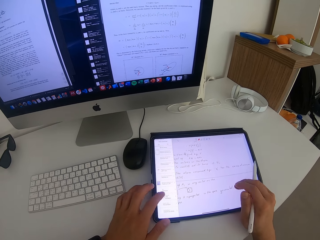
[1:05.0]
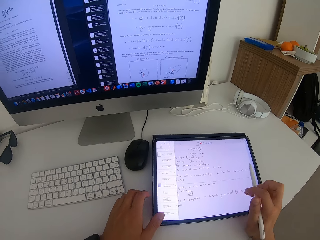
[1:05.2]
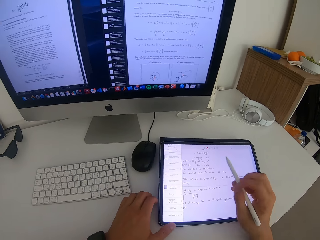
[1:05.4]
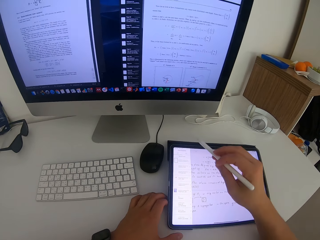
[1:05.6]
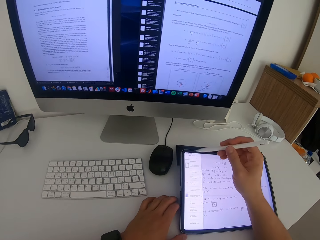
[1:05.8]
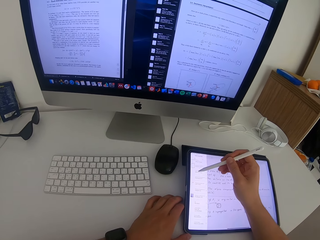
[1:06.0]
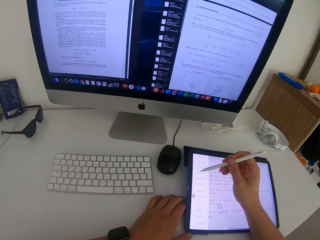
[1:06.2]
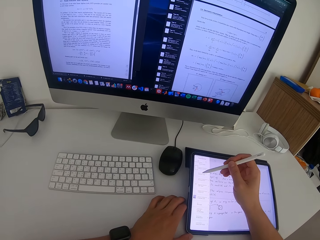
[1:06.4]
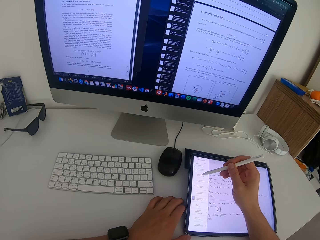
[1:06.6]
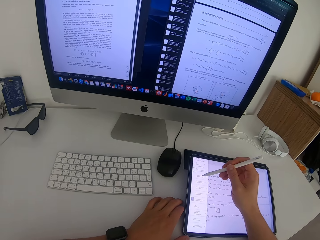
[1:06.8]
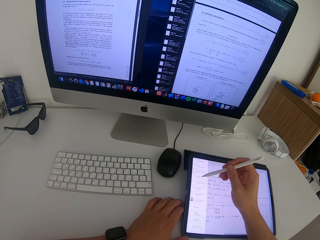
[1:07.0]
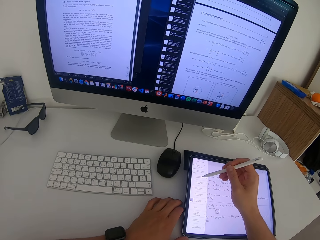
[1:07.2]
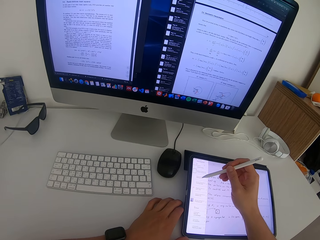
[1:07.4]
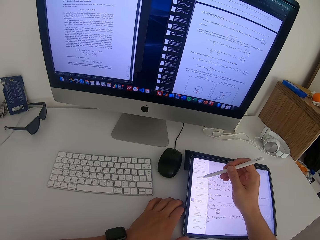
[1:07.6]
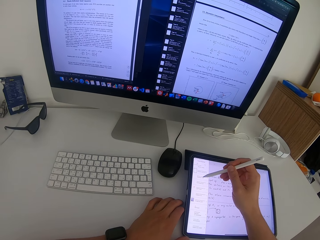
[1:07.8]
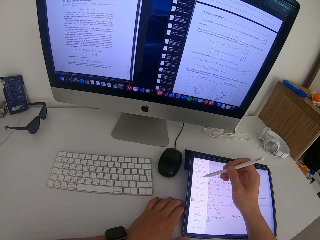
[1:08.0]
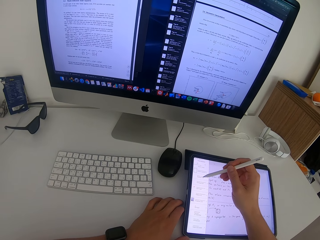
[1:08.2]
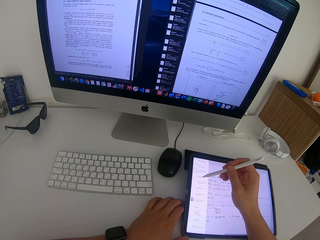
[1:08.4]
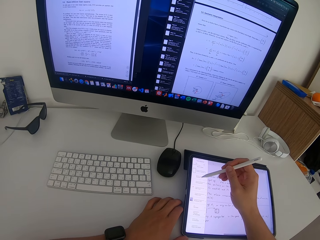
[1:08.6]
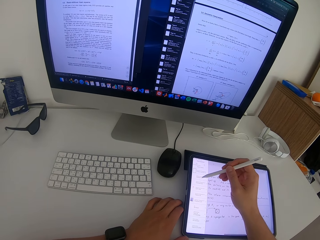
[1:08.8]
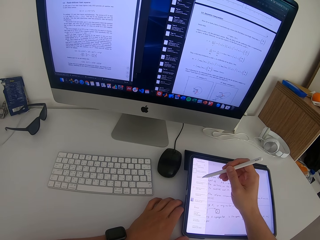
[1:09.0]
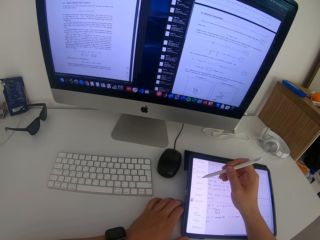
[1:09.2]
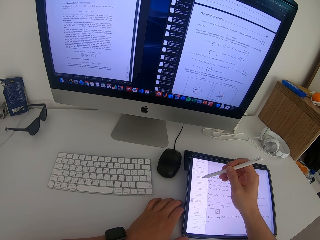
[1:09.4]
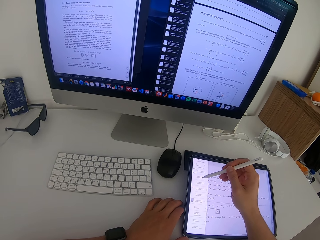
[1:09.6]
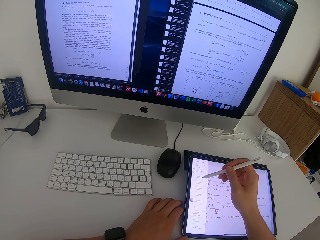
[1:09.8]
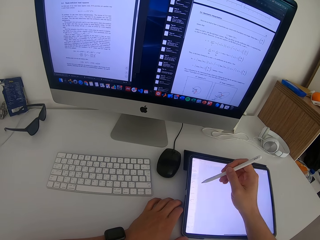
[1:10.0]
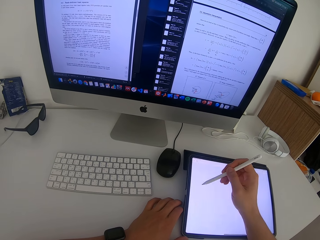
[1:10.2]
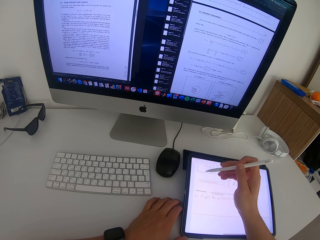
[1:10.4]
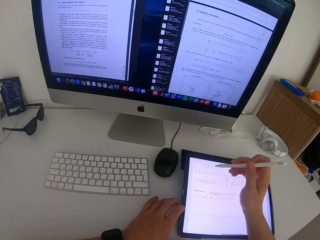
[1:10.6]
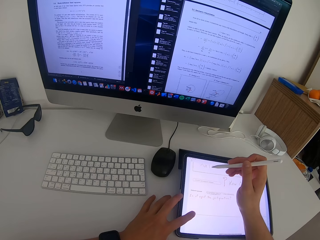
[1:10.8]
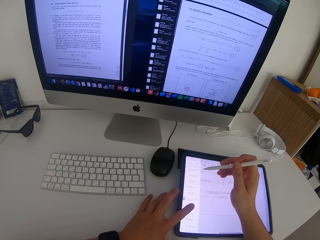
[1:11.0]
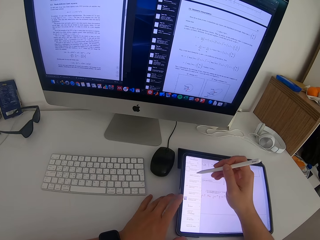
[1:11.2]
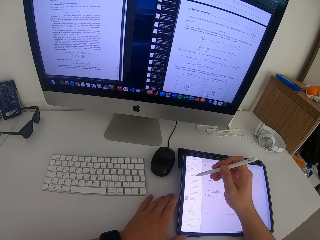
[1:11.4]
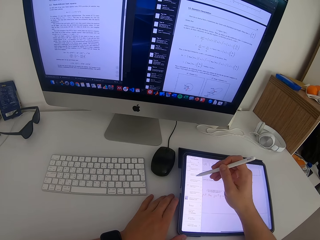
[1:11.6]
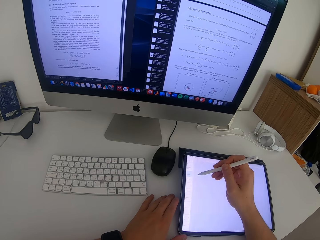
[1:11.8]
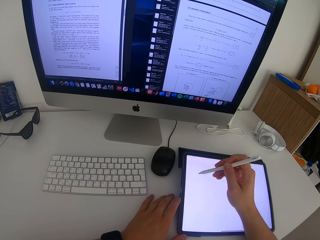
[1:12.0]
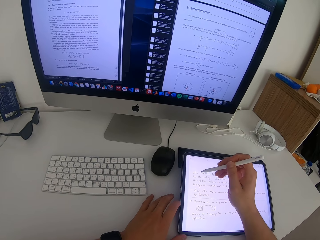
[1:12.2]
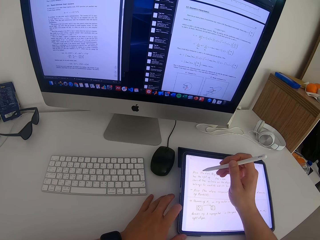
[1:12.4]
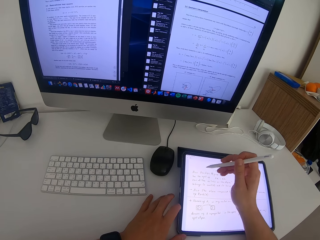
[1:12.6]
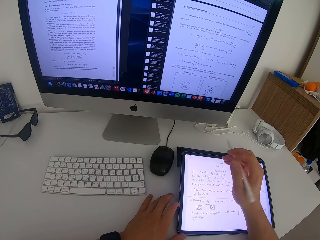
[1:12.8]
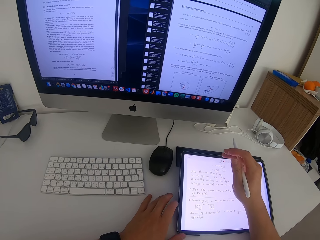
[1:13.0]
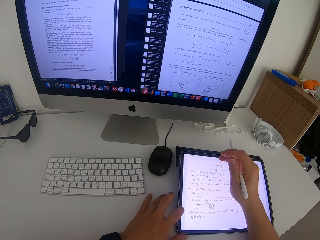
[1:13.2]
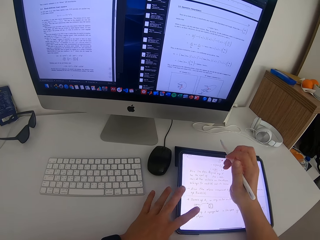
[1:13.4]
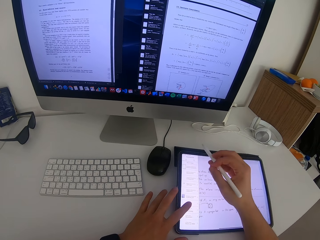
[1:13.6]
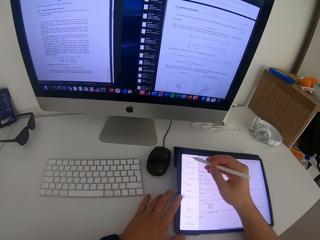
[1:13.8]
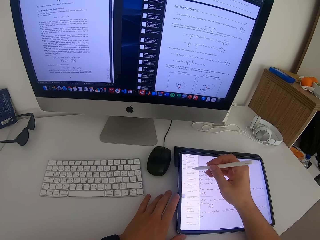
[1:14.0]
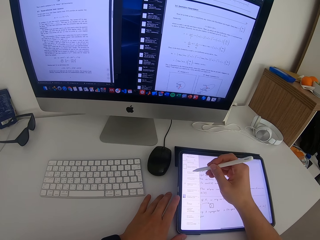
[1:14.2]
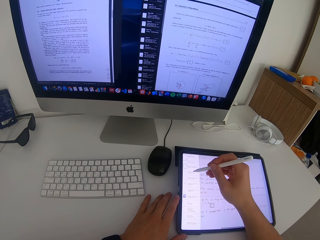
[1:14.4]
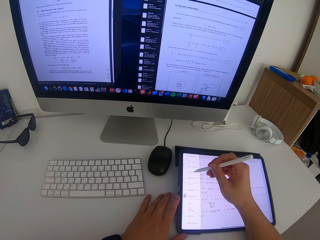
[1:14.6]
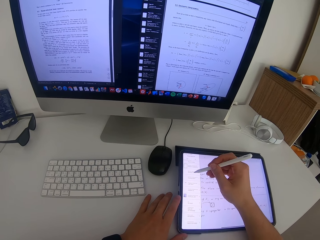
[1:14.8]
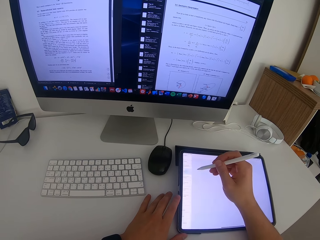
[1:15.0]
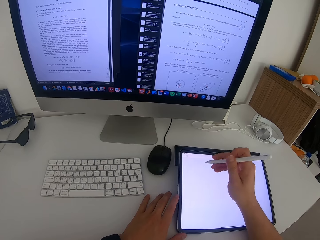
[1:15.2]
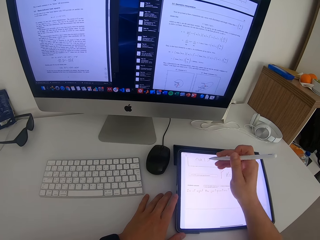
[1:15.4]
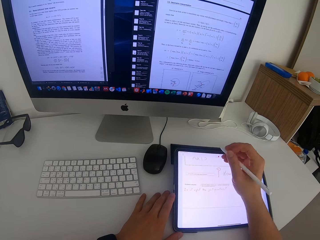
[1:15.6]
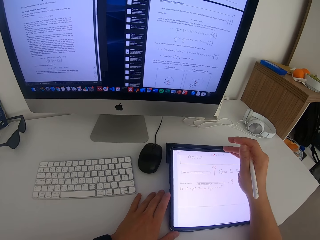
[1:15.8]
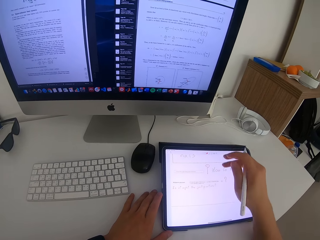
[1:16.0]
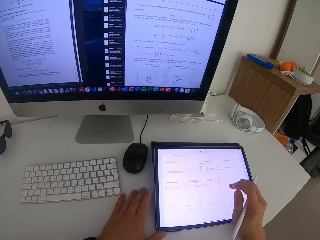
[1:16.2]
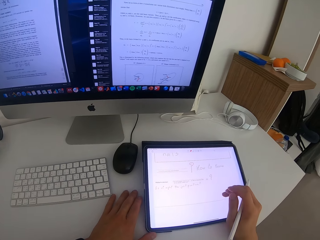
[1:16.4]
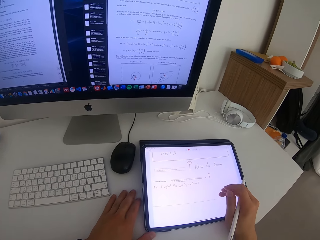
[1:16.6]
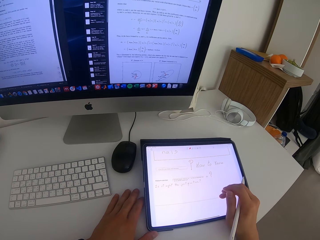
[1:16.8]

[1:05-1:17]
The camera wearer taps on the tablet with the stylus pen. They write on the tablet.

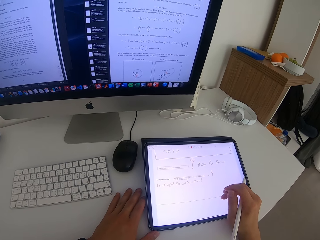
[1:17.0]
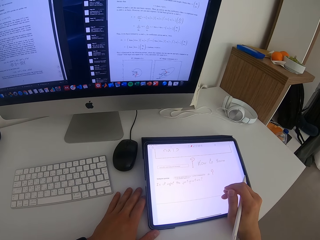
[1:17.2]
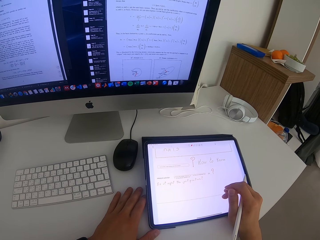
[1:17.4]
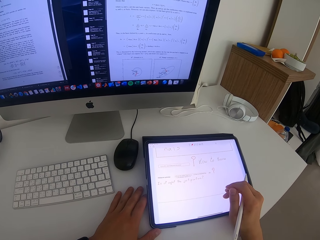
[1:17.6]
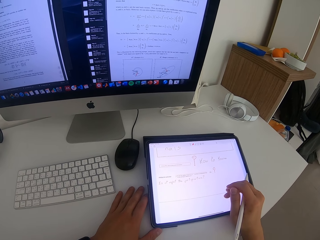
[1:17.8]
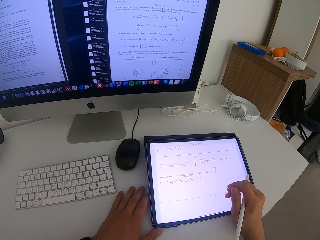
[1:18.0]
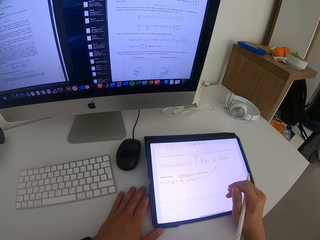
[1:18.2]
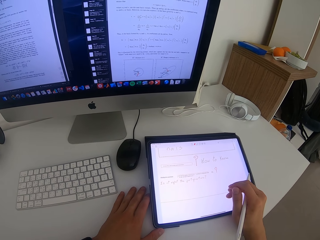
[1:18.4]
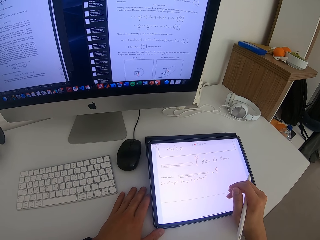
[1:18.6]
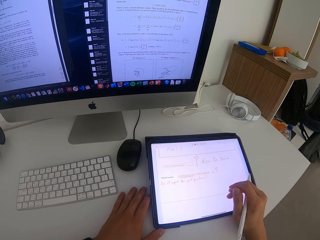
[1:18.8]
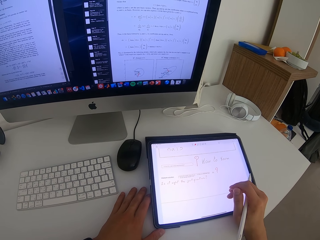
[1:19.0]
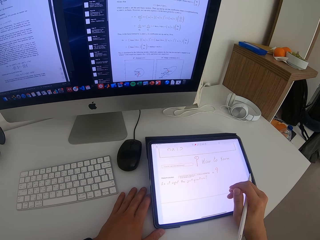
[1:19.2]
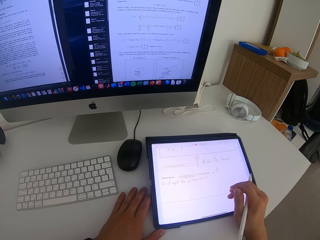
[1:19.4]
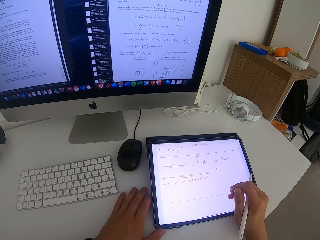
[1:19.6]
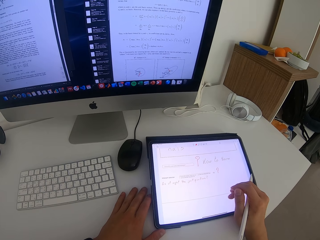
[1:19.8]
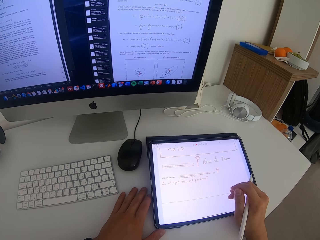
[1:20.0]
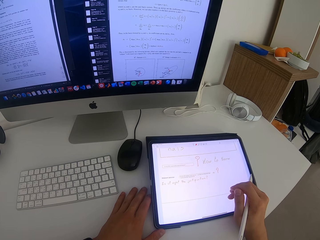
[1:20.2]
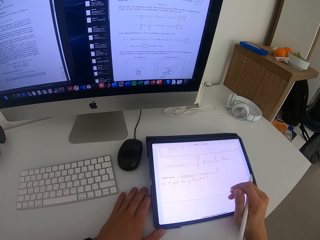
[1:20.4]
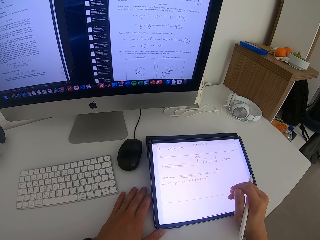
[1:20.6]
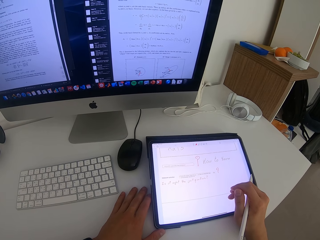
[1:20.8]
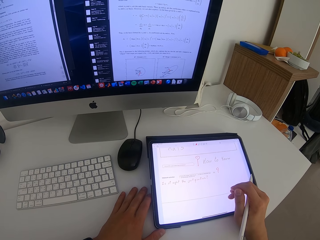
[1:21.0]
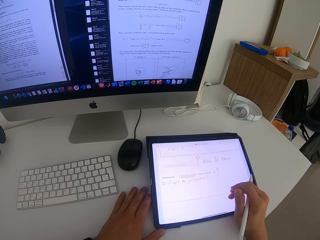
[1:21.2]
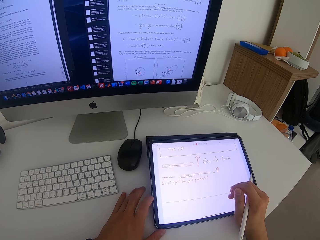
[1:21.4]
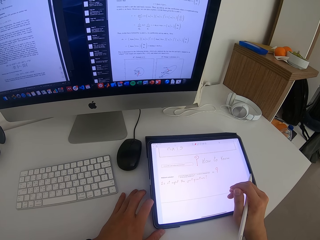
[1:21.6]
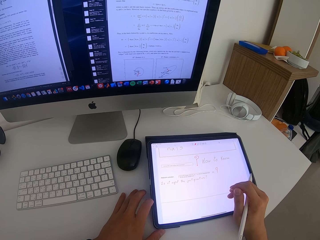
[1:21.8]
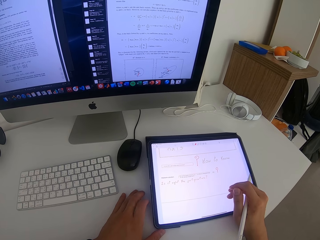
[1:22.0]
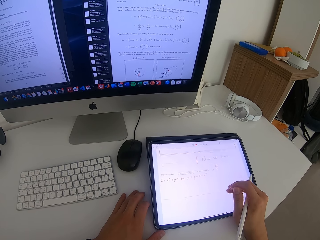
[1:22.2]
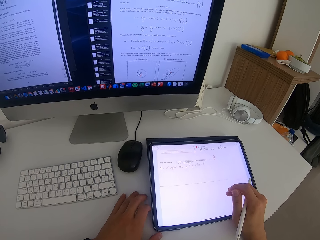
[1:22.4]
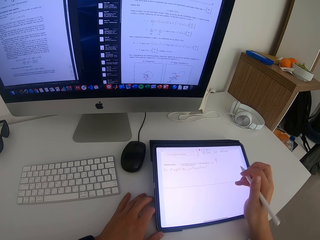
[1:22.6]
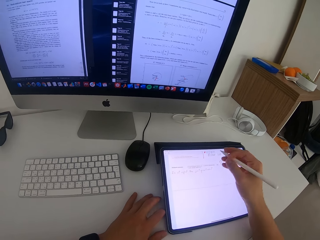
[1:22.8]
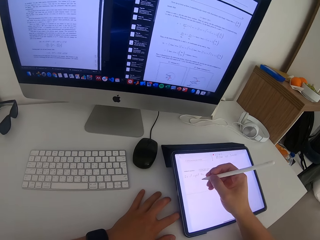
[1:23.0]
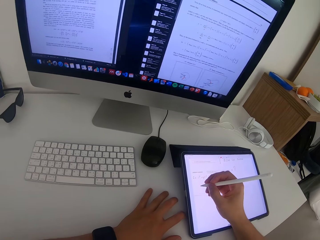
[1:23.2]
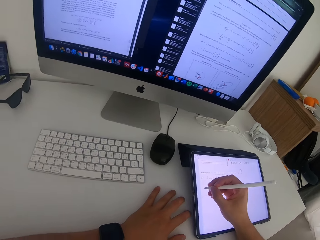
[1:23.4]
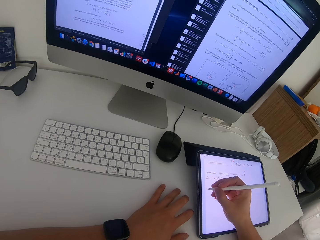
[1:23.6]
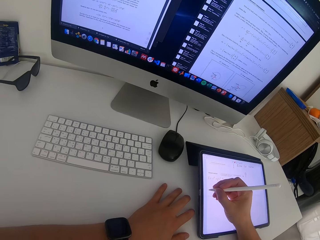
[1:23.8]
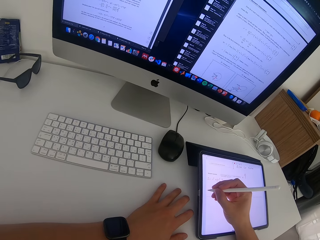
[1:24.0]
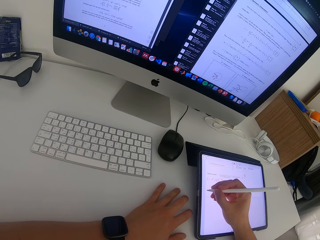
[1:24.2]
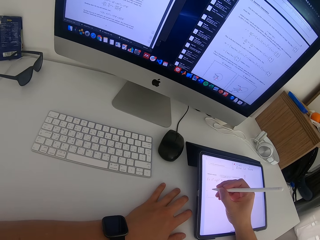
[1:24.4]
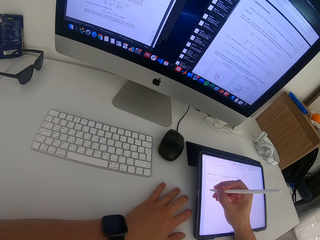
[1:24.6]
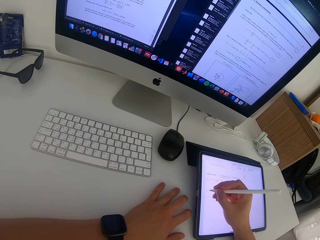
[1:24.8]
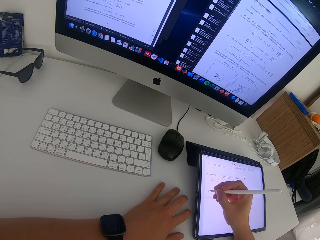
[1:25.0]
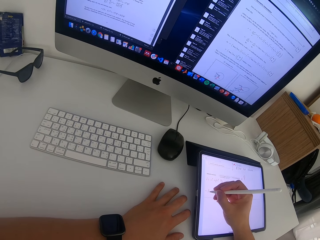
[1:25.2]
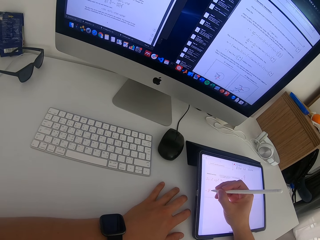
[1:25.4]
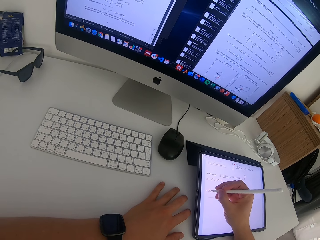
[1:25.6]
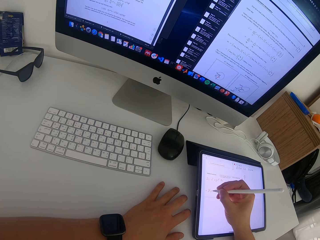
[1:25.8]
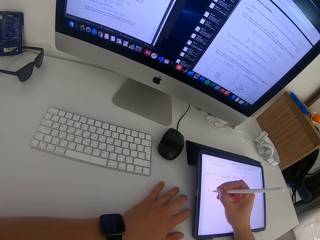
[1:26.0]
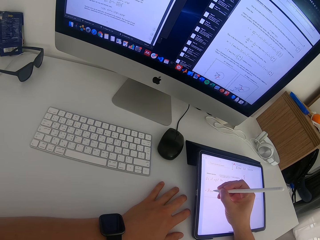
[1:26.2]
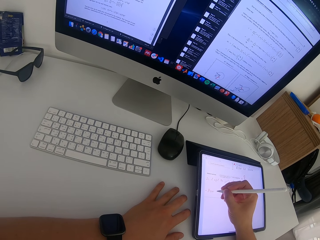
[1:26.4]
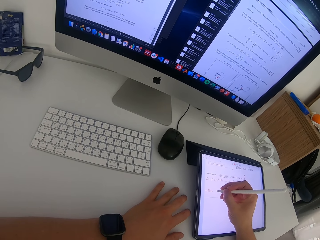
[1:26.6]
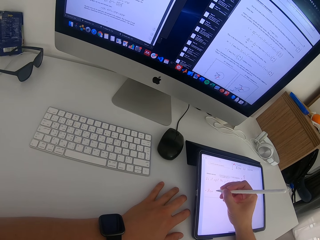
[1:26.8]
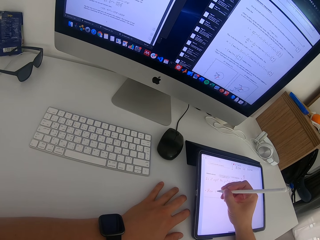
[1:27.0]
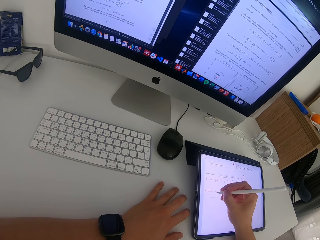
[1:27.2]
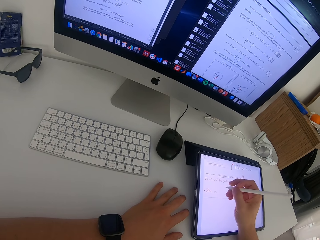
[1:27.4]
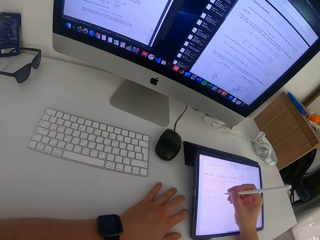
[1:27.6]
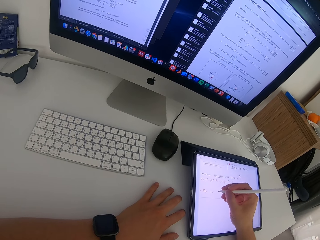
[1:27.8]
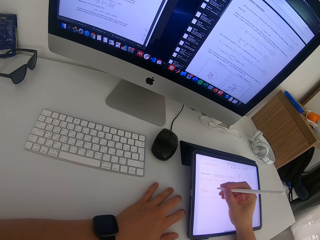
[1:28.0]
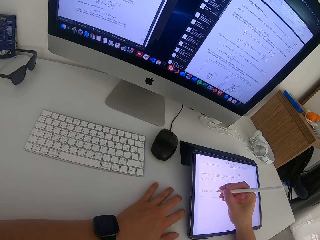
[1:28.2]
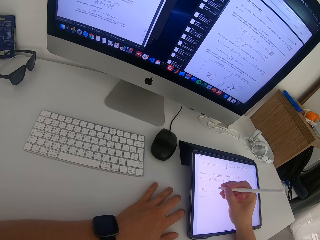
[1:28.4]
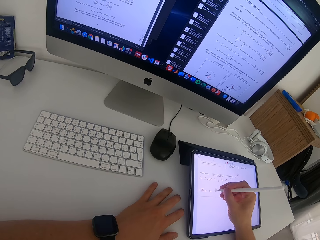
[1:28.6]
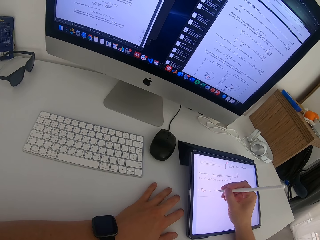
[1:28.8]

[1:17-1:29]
The camera wearer writes on the tablet with the stylus pen.
